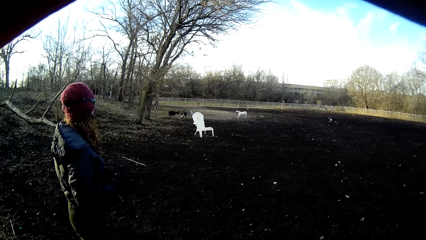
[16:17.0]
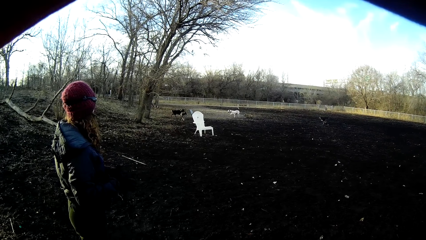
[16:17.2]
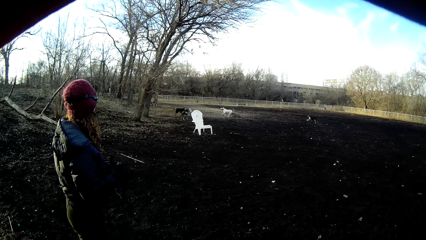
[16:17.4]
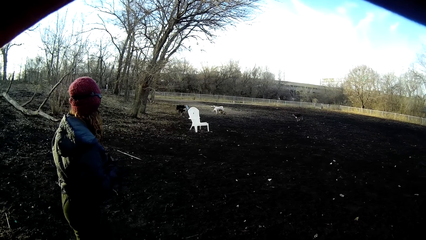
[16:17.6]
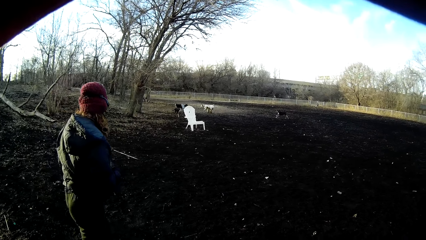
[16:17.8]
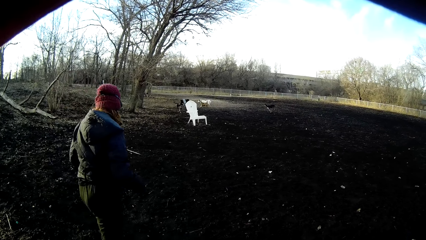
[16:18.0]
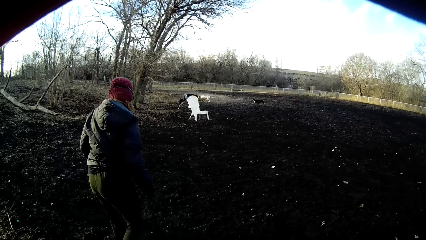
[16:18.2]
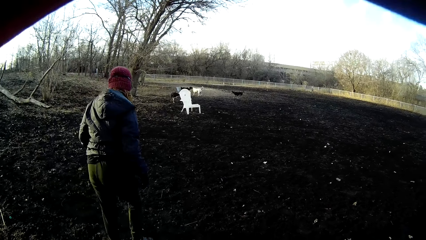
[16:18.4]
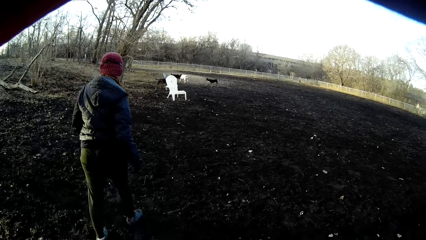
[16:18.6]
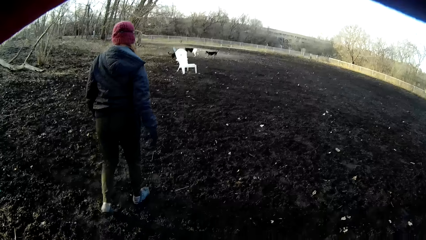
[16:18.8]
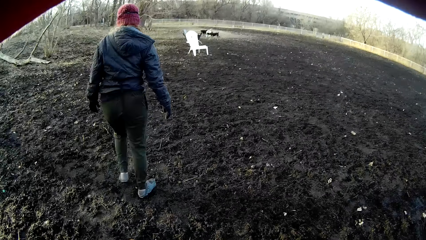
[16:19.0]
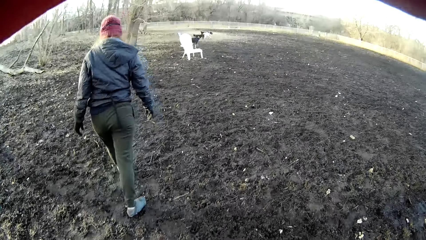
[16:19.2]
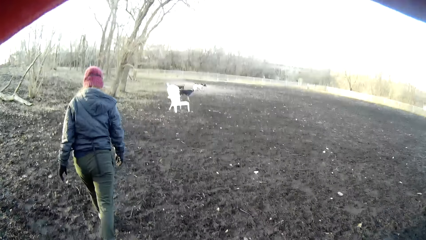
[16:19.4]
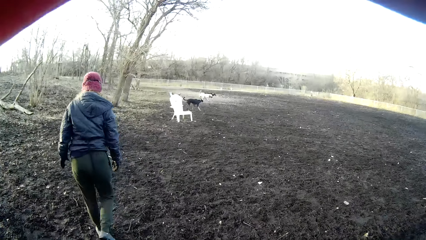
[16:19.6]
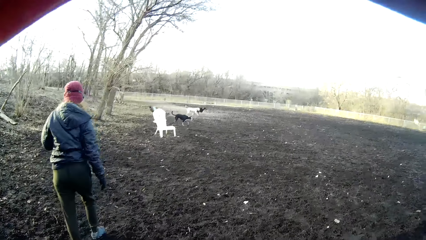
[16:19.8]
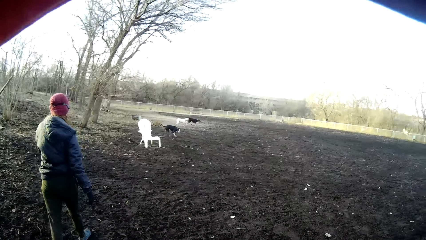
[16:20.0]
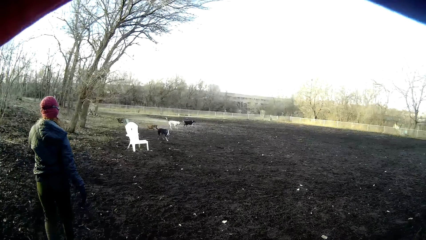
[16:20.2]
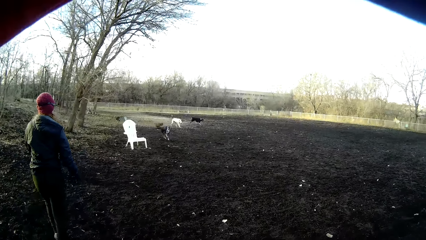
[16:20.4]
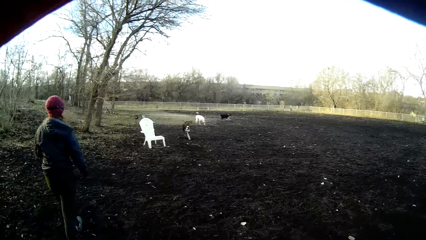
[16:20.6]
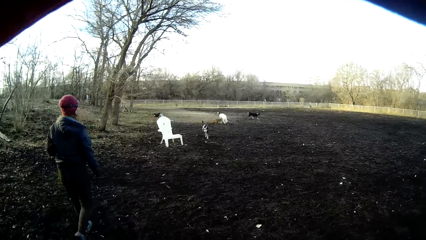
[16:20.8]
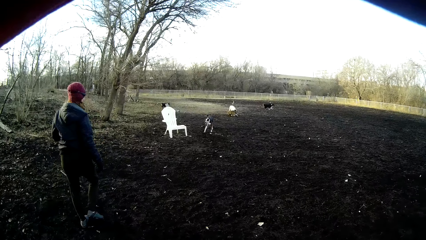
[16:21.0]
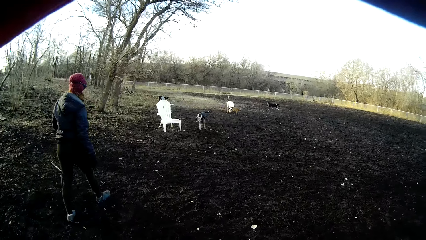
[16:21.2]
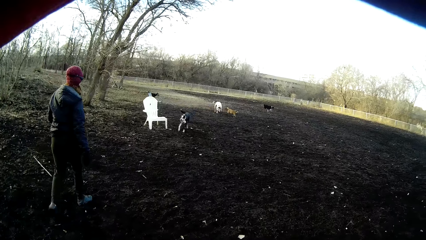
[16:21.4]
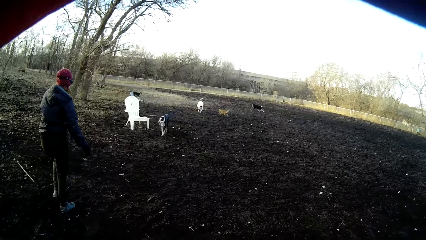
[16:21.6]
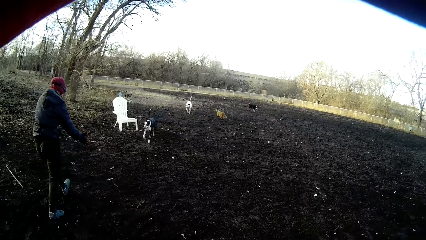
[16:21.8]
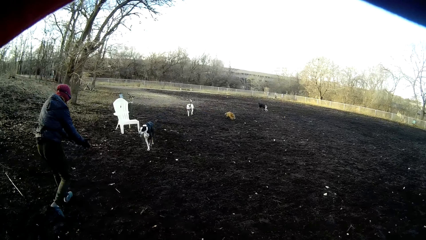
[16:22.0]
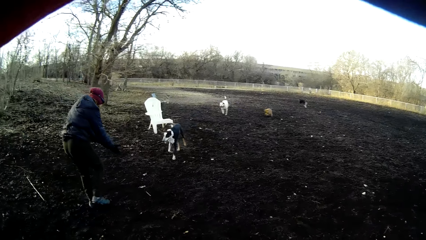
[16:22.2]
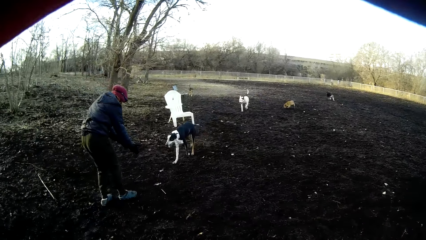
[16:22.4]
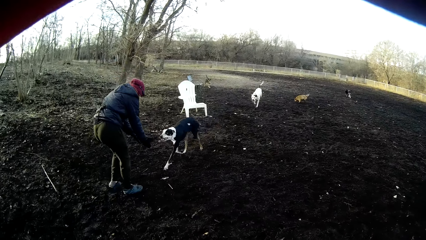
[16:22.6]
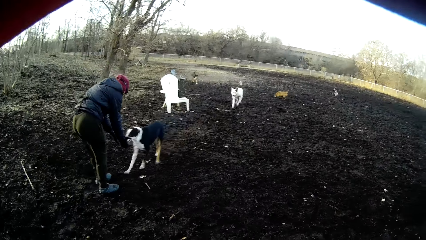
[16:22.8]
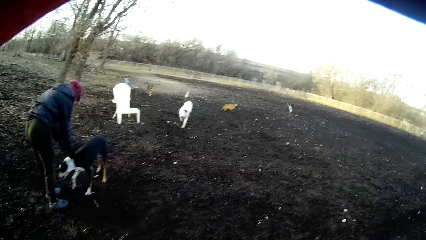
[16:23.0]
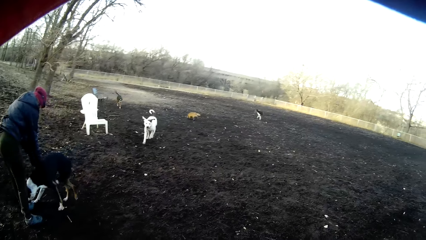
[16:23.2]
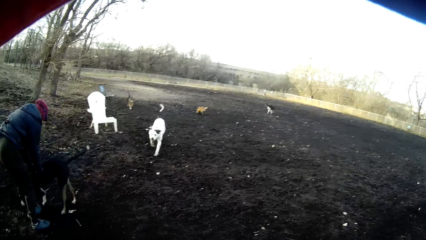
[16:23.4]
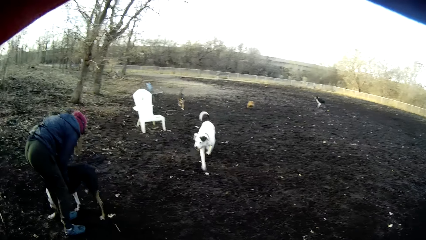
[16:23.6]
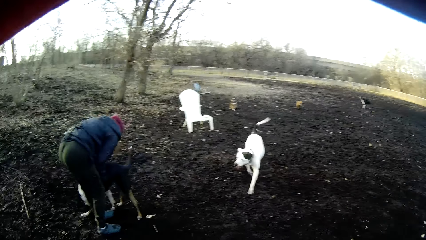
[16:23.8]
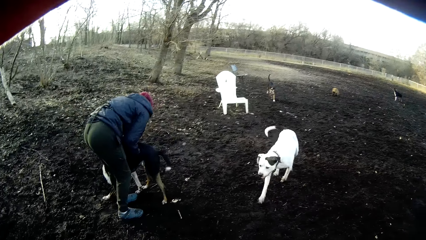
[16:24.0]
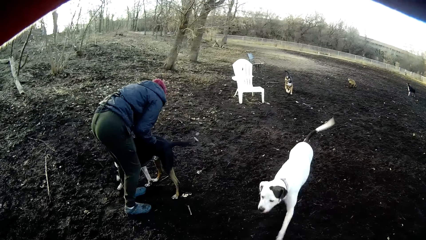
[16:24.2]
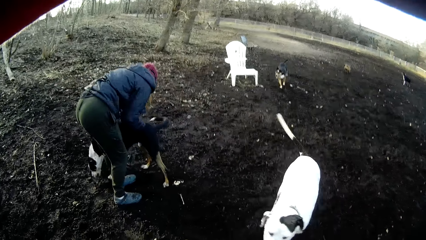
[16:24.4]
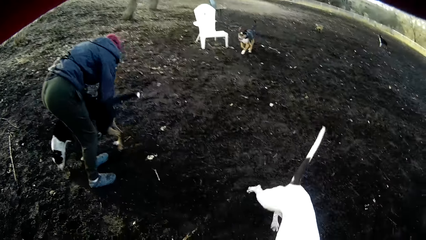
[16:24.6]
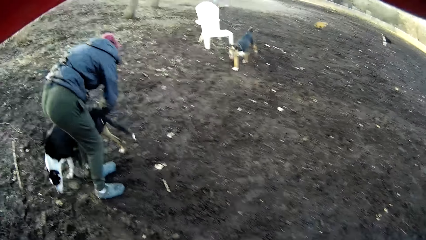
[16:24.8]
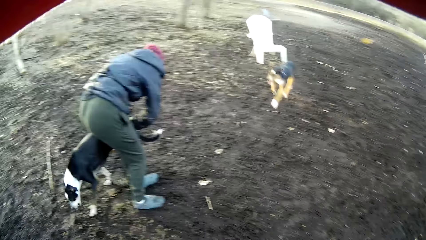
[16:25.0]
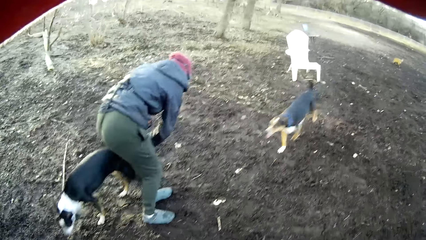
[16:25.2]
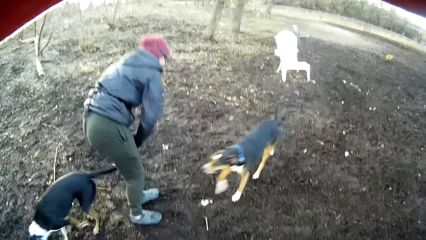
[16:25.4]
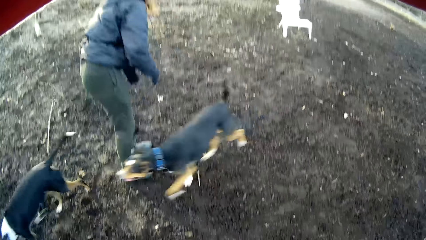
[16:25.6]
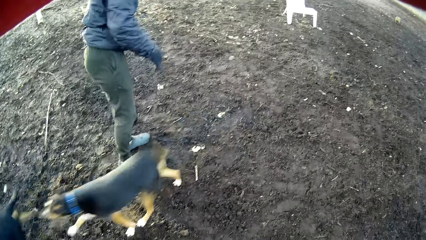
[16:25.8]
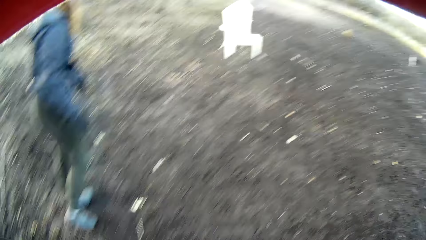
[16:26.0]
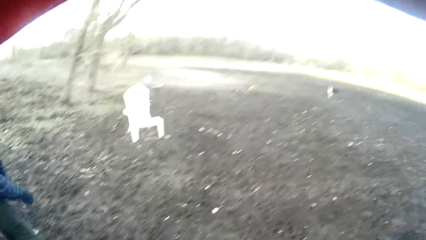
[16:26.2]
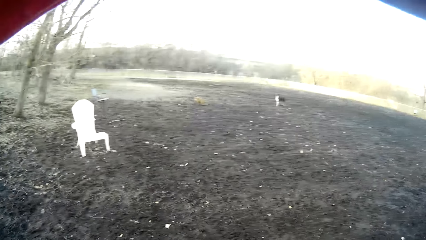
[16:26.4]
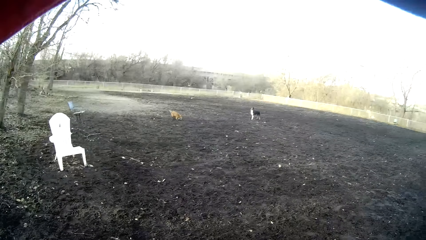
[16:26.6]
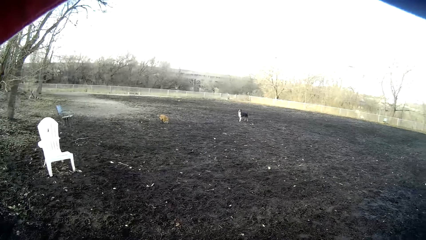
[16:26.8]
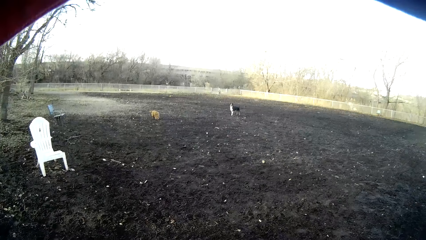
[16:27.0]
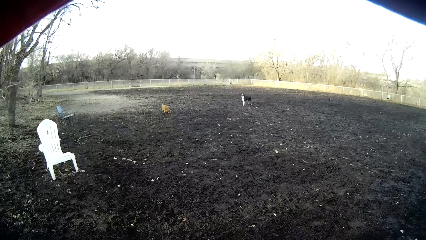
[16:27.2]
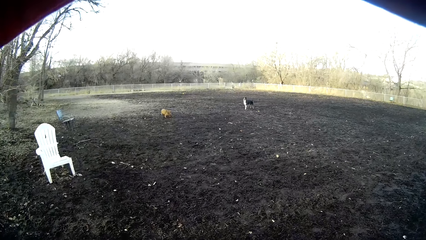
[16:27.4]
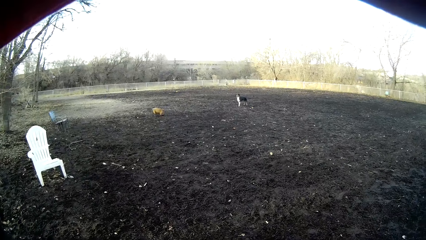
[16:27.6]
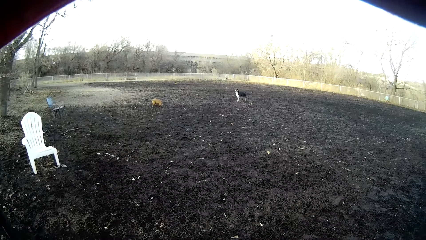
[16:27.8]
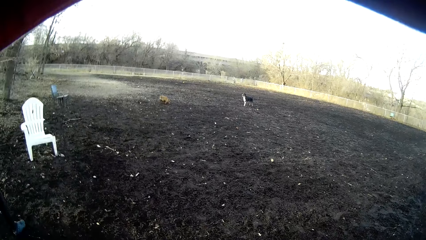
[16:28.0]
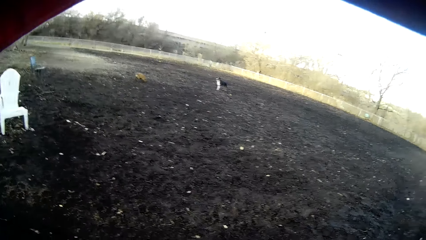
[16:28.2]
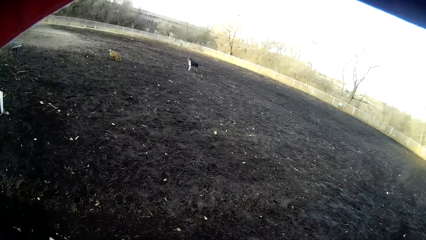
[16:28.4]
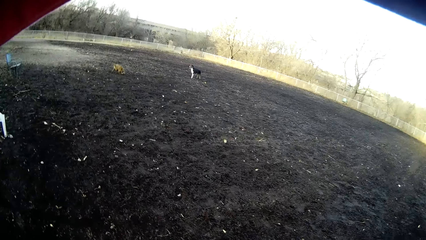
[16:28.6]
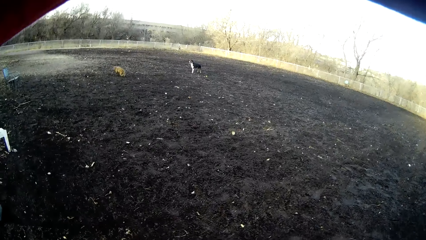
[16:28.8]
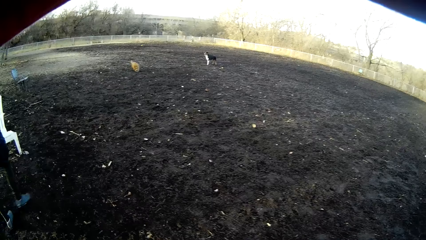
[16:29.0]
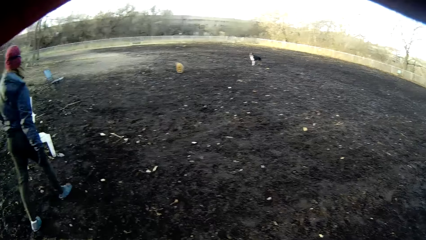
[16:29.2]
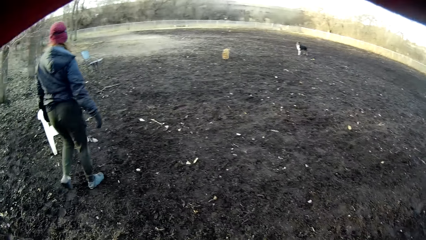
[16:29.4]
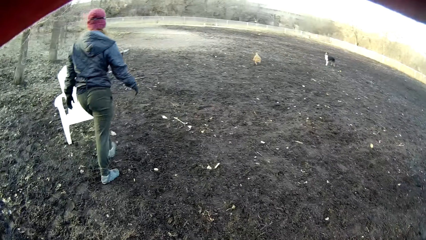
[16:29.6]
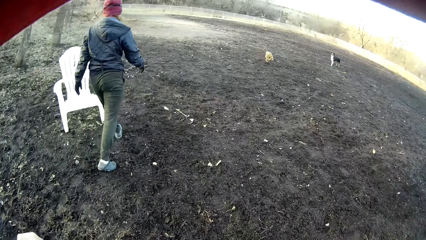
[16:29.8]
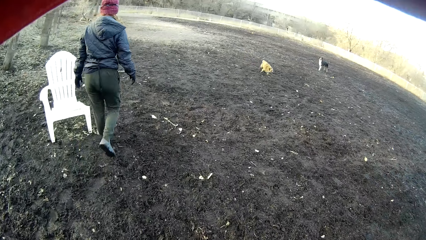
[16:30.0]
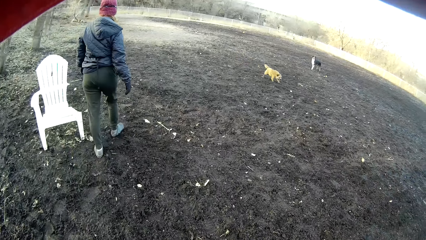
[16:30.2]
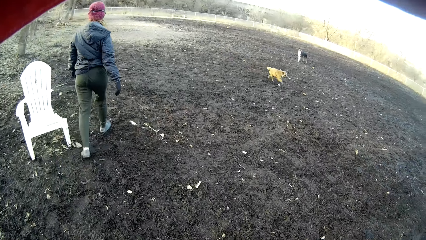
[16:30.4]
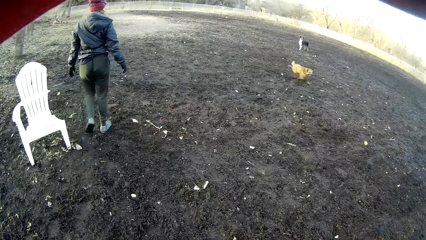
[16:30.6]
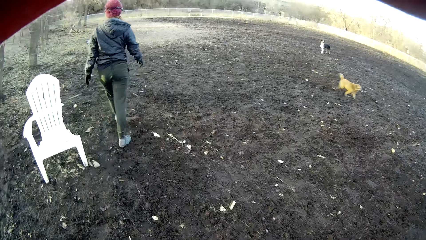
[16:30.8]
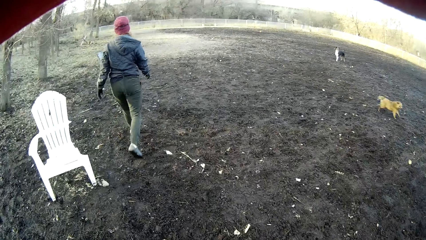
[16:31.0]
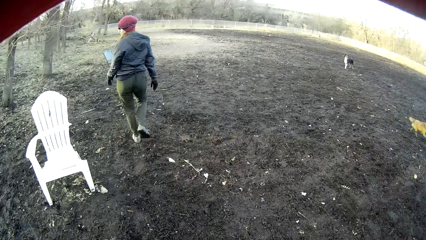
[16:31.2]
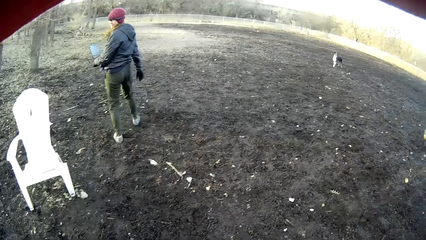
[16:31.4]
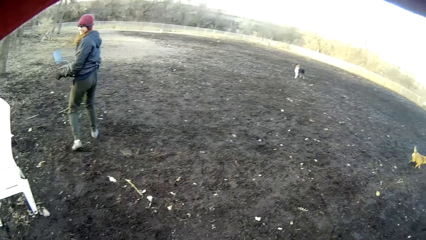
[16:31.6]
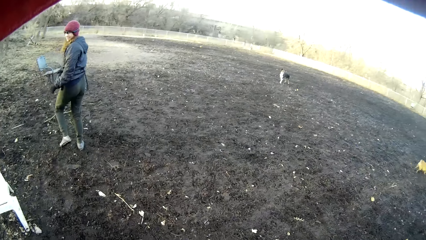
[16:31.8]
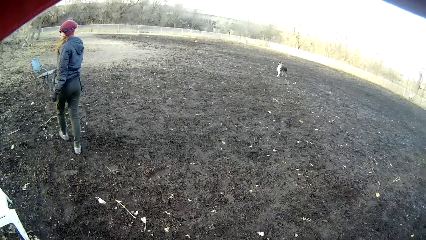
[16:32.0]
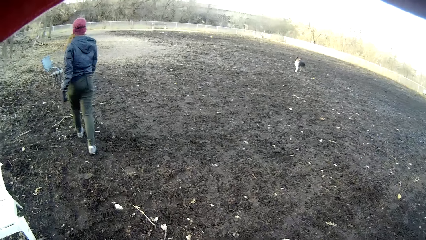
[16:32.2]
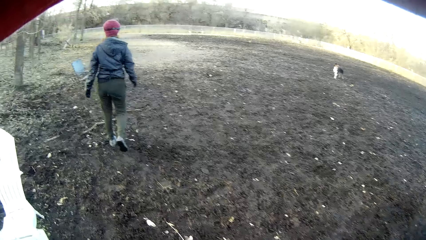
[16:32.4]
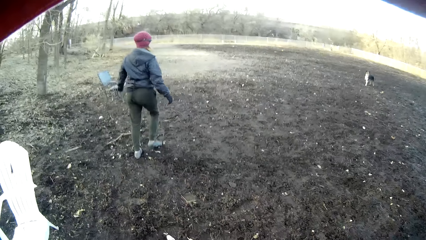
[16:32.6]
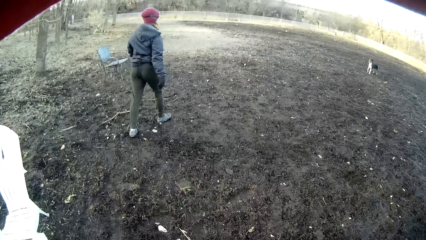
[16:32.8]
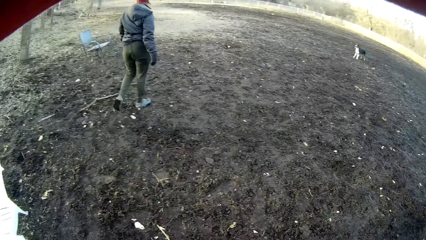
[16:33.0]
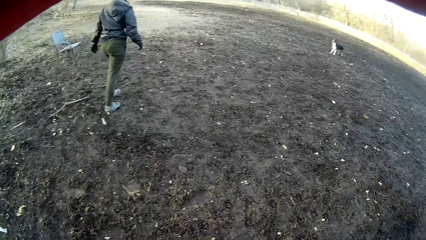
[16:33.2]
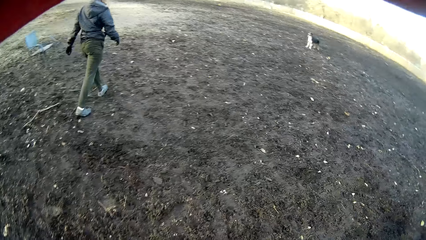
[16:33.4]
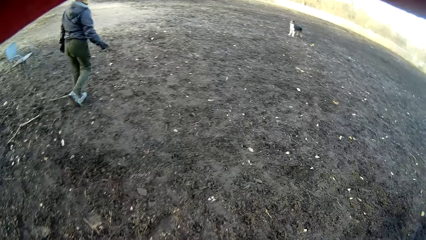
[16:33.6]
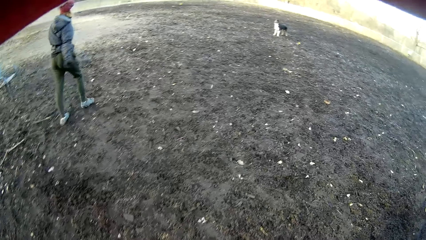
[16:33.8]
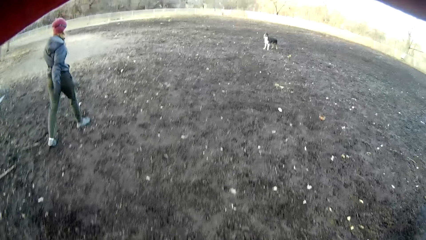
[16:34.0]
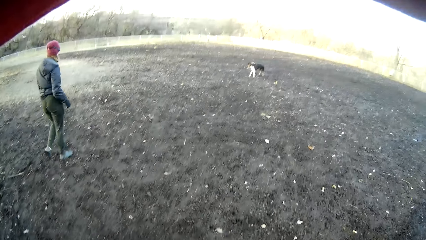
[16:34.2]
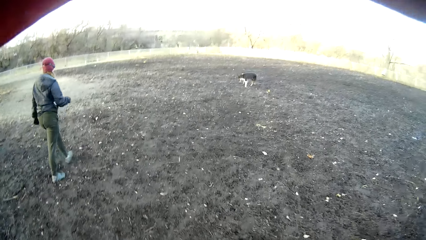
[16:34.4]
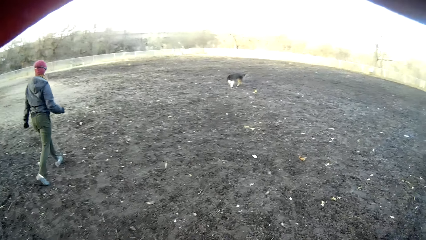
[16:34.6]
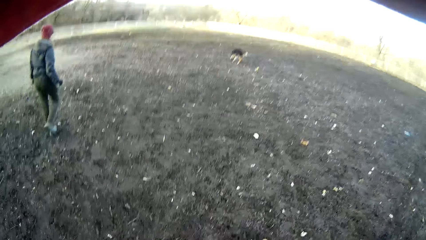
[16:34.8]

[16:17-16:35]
A woman walks in the field. The woman touches a dog. The woman walks in the field. The woman turns her head to look backwards.
